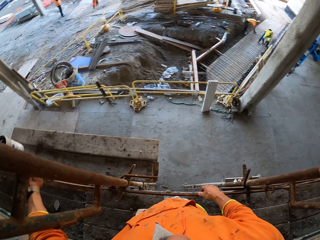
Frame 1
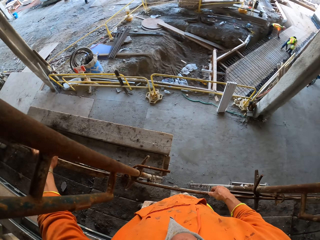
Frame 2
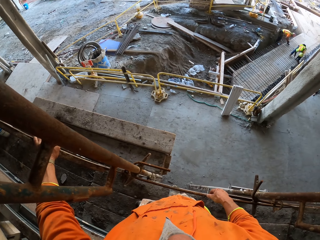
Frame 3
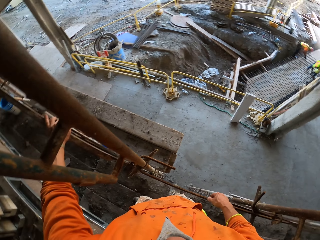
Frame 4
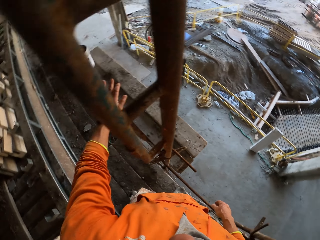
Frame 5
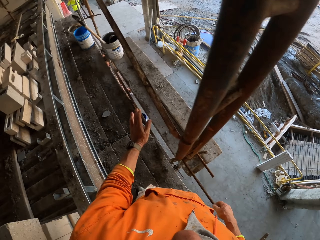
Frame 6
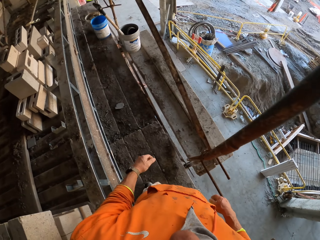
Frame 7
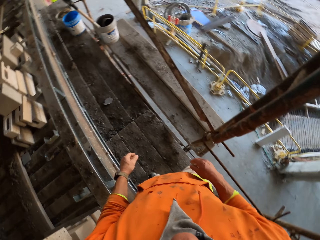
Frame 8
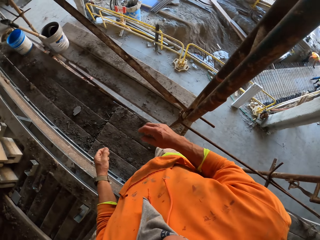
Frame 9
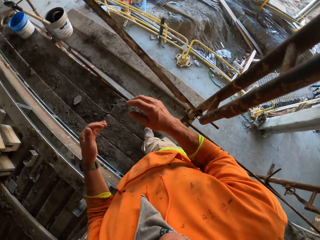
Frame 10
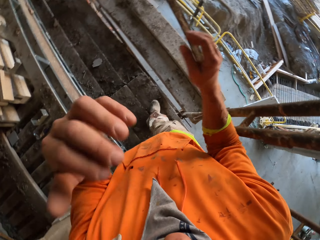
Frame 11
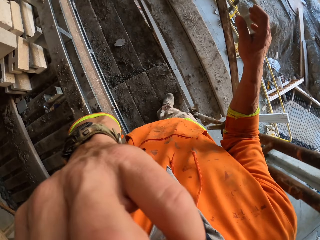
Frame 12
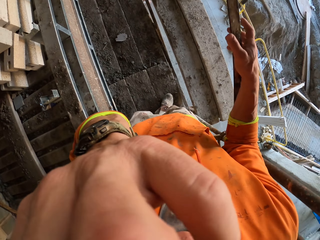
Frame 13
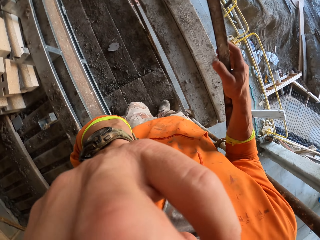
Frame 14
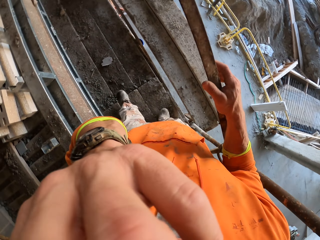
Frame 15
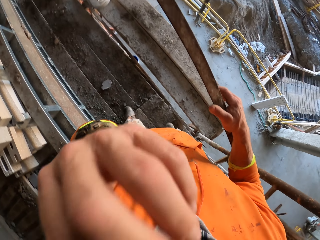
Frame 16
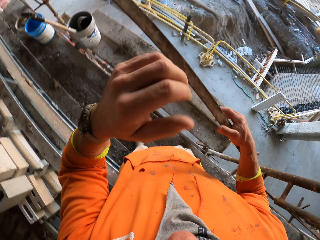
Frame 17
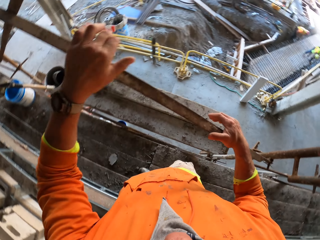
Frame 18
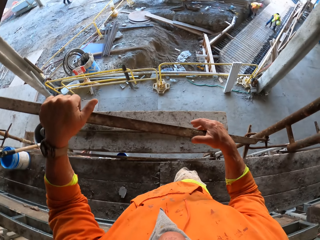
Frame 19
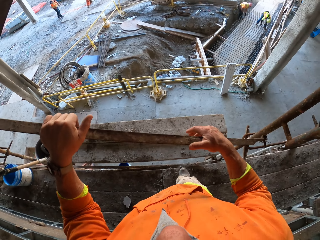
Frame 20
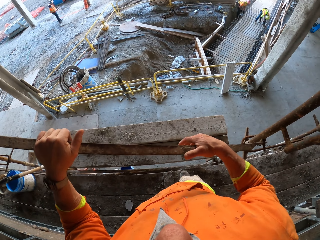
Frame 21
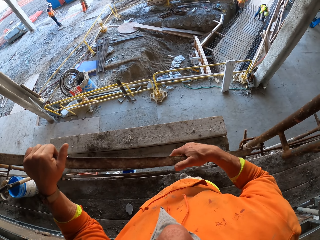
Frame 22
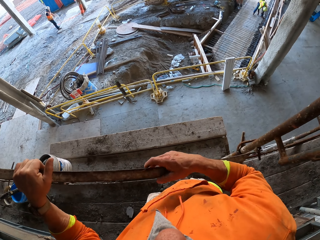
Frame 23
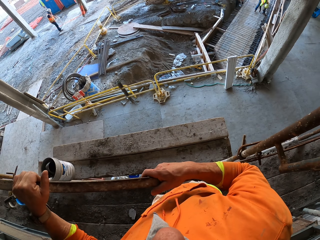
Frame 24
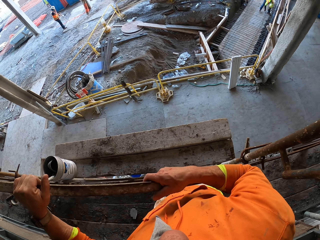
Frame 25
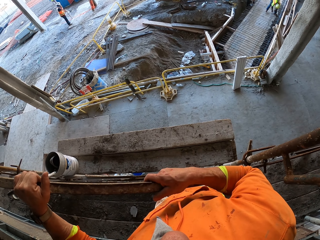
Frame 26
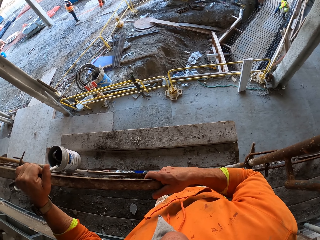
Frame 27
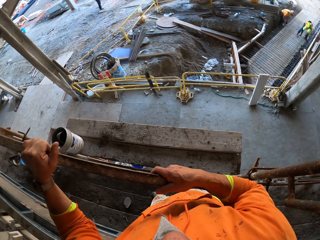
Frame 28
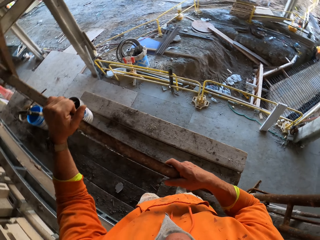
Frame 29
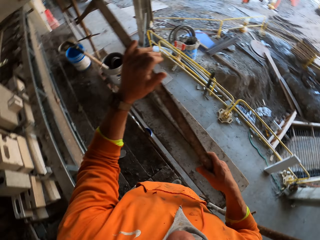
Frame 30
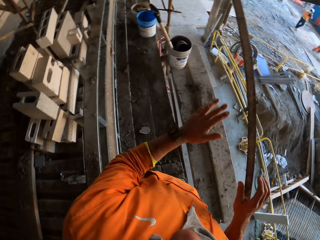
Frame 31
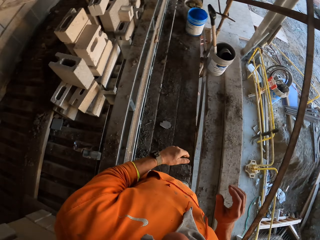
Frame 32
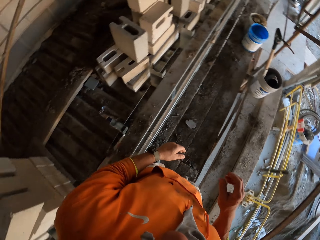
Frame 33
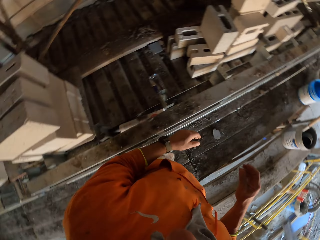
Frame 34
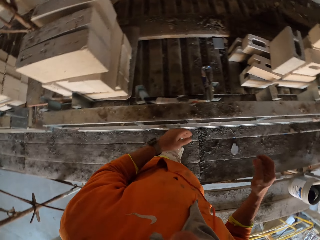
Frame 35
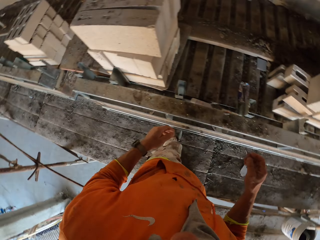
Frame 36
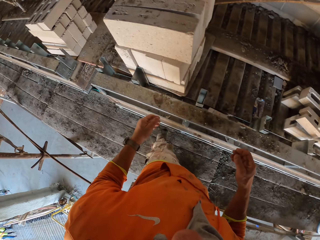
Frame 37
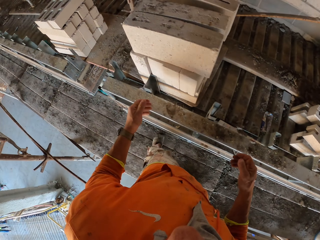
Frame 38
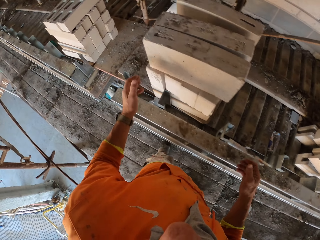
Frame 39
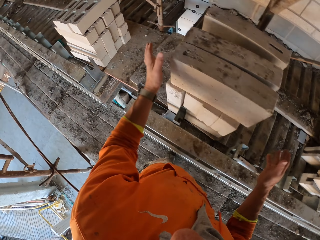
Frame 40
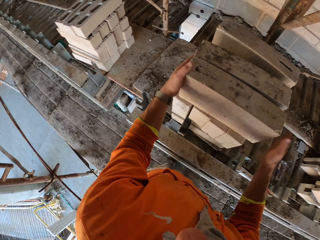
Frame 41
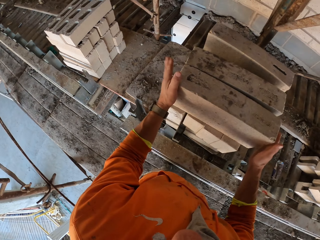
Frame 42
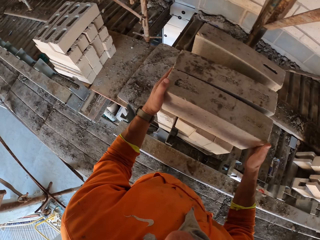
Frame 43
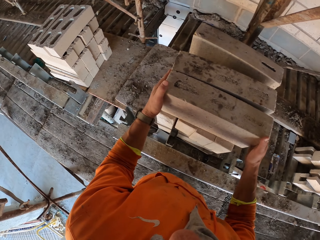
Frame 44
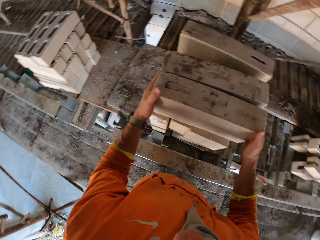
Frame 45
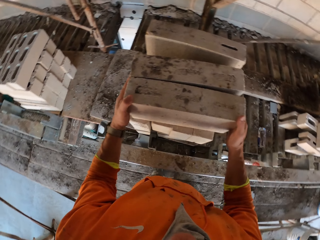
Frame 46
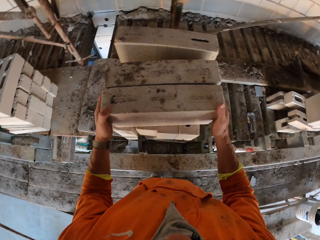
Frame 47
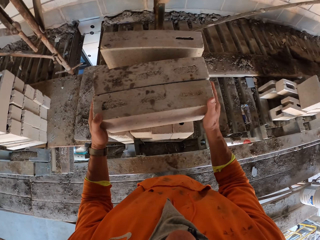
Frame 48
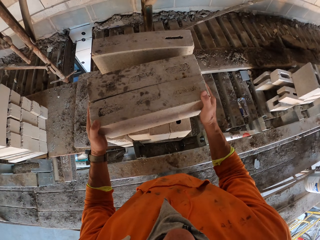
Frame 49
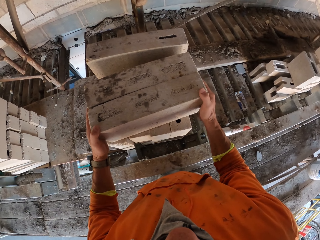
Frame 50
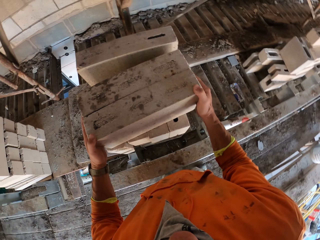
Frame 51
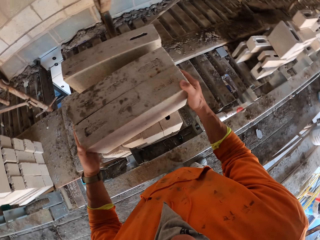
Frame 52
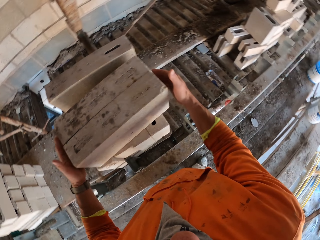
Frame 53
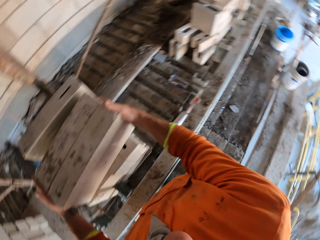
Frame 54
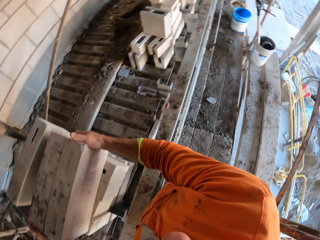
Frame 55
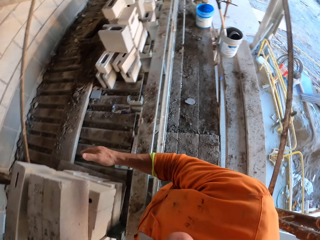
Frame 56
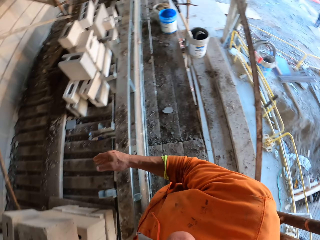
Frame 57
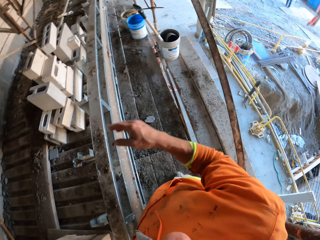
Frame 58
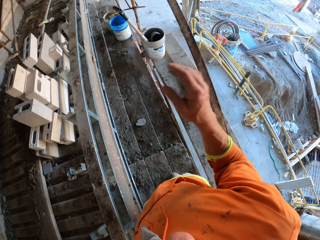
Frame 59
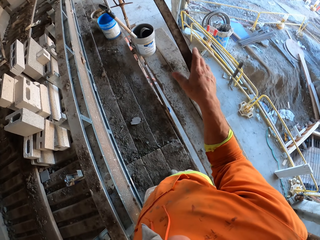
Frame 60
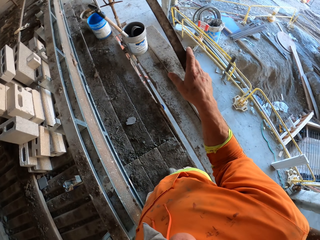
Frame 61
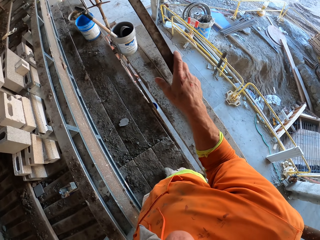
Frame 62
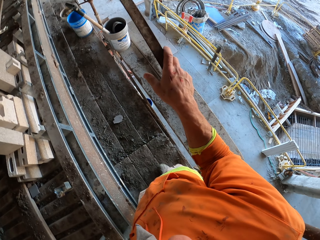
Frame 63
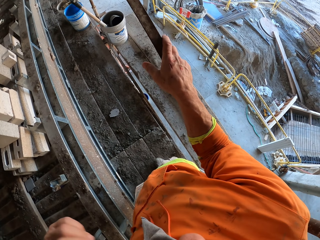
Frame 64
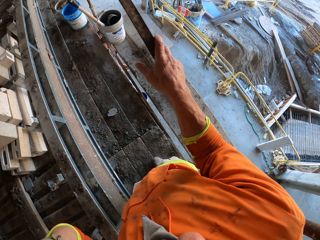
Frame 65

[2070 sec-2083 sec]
The camera wearer removes a hand from the scaffolding. A man walks around. The camera wearer moves around. They hold the scaffolding and touch the face. They hold the scaffolding. Another man hits something. The camera wearer removes a hand from the scaffolding. They turn around. They tap blocks. They move a block. They turn to the other side. They hold the scaffolding.

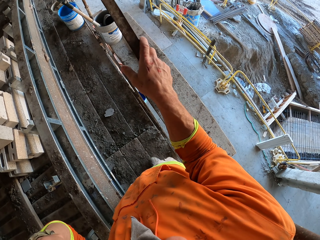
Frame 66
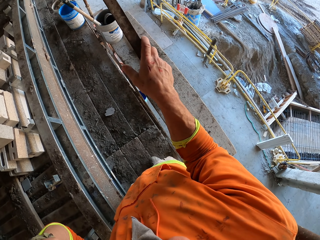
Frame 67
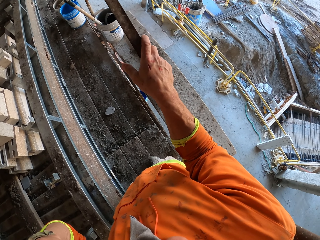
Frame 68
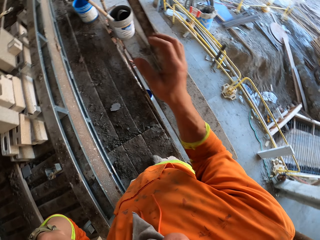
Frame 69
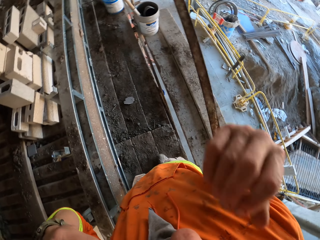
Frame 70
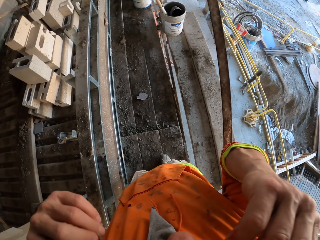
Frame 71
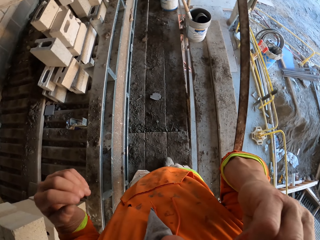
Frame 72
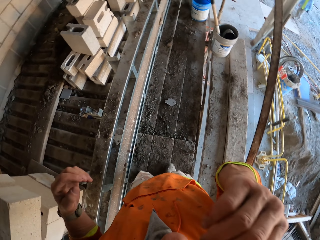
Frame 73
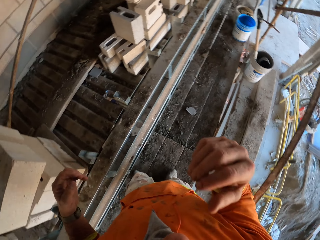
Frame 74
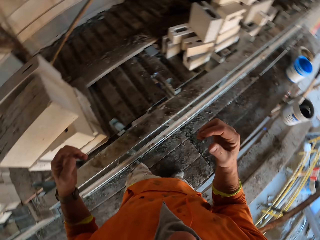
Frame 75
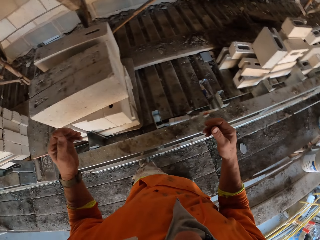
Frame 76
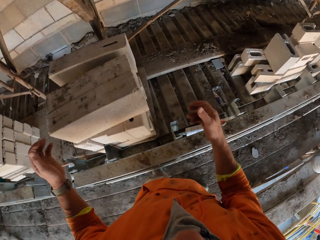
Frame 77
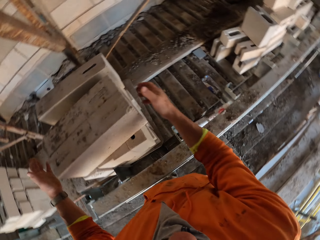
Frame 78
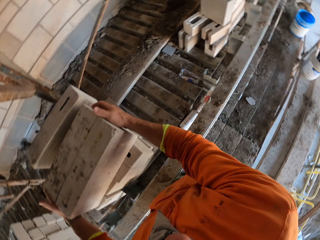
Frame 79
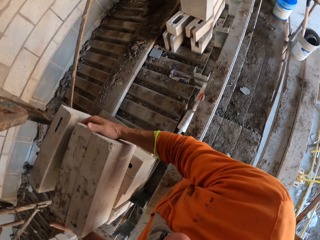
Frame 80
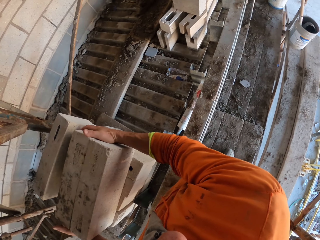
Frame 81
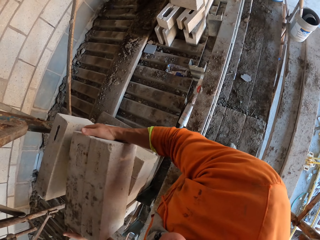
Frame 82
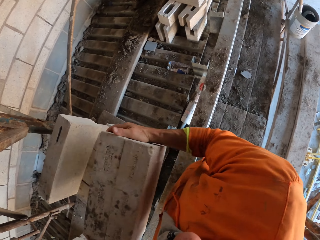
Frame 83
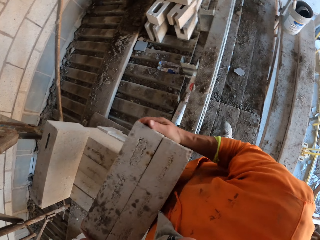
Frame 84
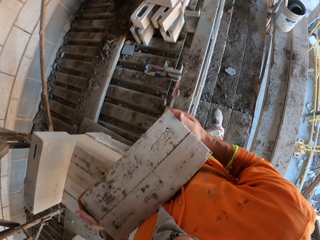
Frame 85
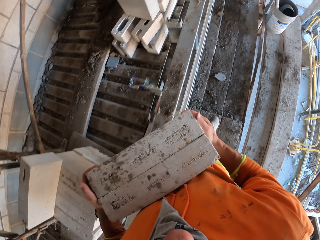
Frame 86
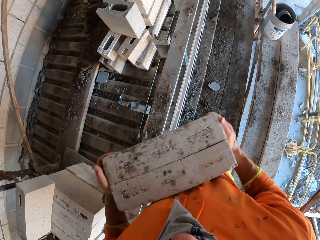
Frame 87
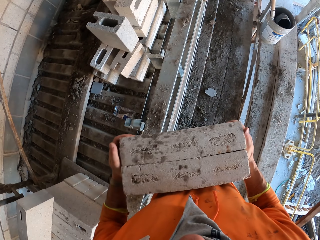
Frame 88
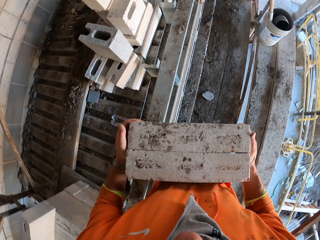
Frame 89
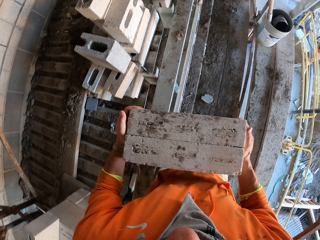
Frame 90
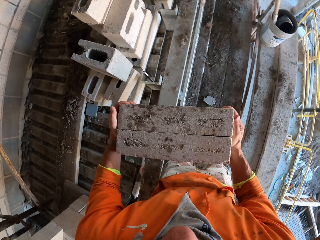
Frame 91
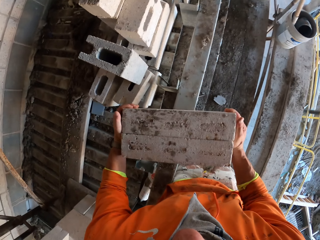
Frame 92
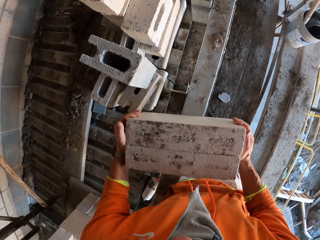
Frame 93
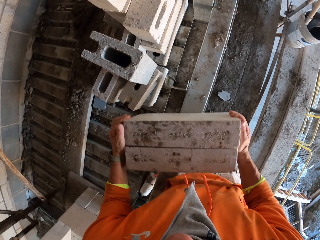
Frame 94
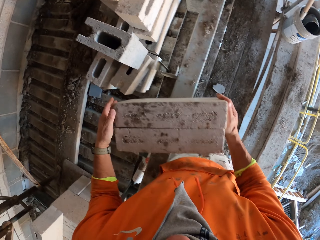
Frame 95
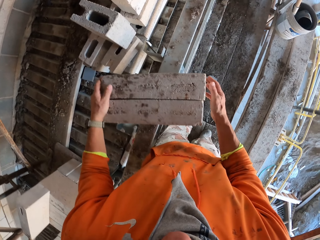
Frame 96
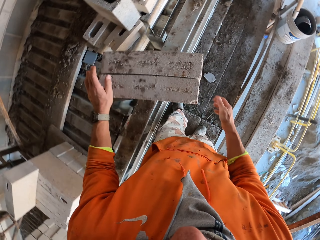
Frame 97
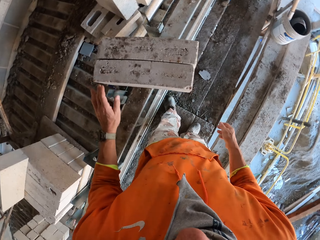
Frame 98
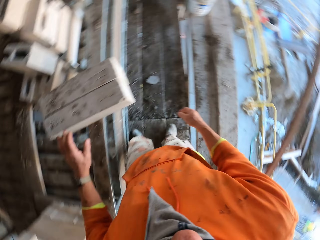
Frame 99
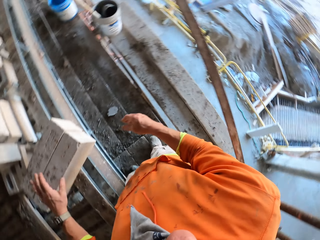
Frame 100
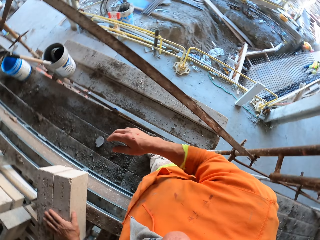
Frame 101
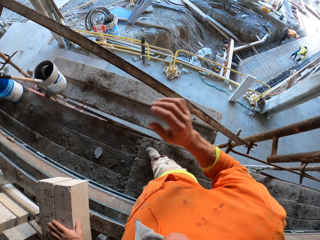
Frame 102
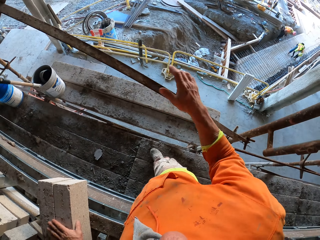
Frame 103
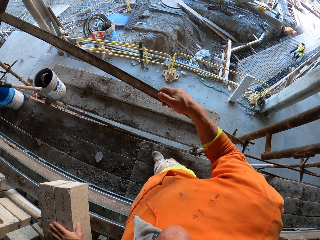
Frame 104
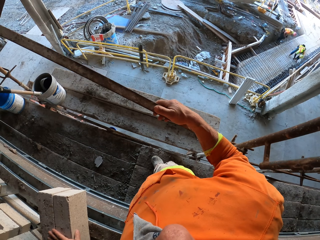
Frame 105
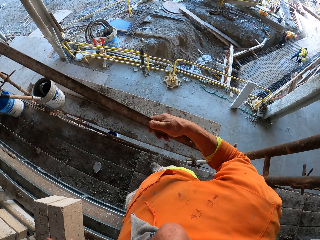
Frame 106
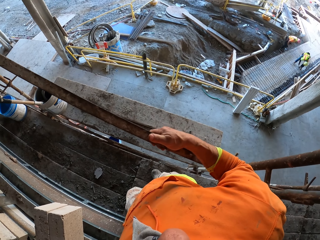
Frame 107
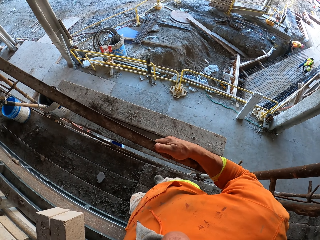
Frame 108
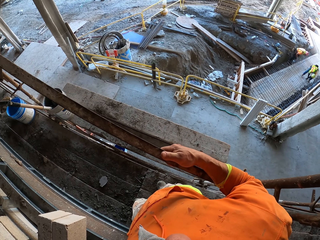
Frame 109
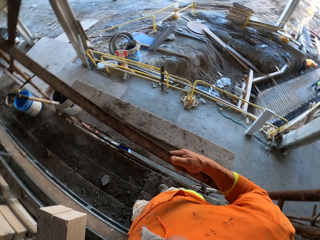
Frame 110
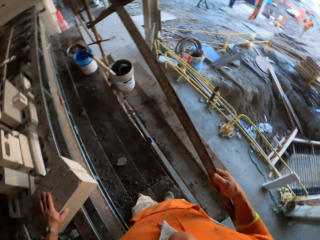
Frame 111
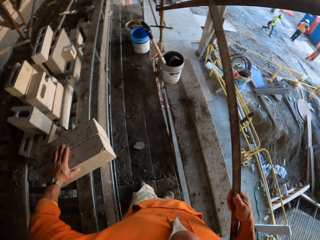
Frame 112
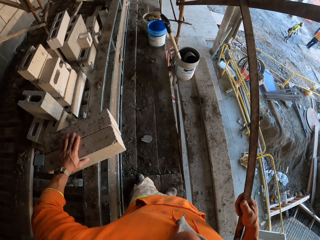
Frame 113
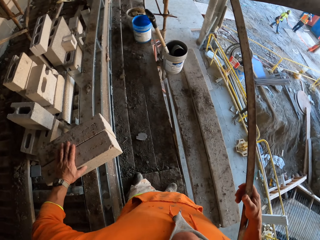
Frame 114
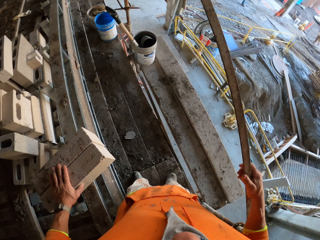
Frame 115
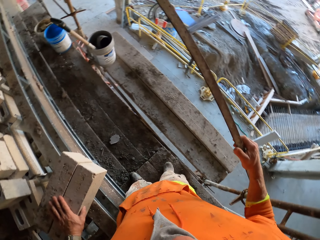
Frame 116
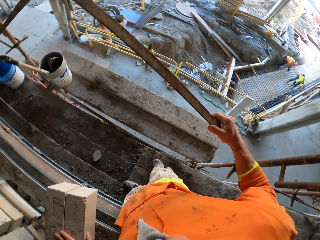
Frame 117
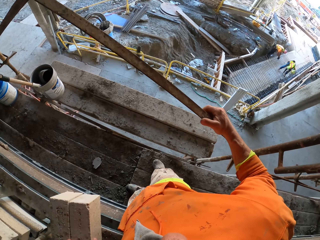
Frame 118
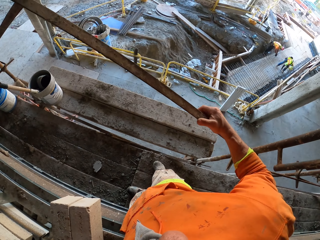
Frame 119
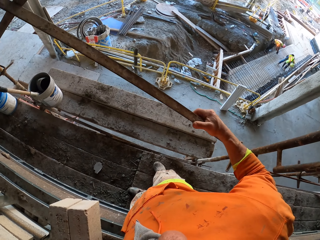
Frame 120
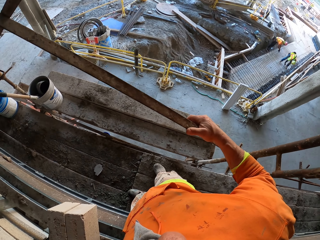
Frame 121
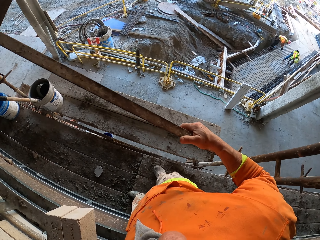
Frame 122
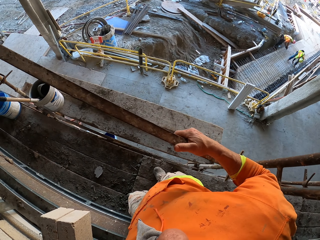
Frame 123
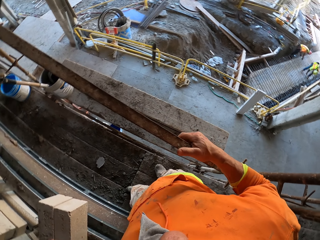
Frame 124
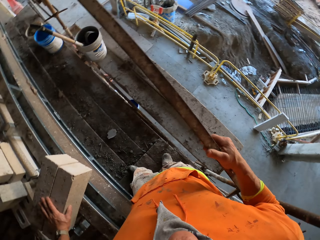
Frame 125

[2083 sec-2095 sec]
The camera wearer touches his face. He moves a hand towards the face. A man stands on the other side. The camera wearer picks up blocks or bricks. He touches the bricks. He carries the blocks. He moves aside. He puts the blocks down. He turns to the other side. He holds the scaffold. Another man walks around. The camera wearer looks around.
